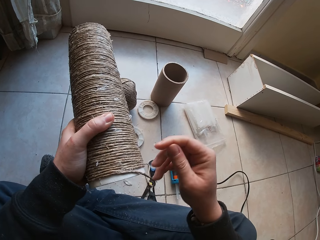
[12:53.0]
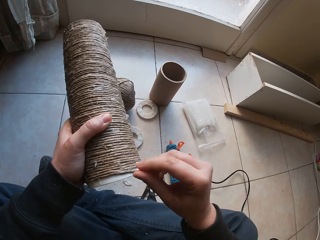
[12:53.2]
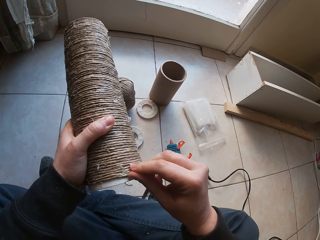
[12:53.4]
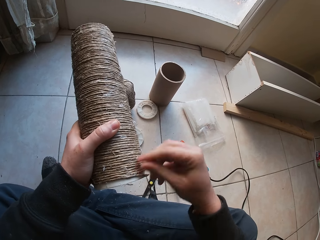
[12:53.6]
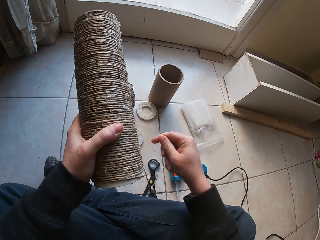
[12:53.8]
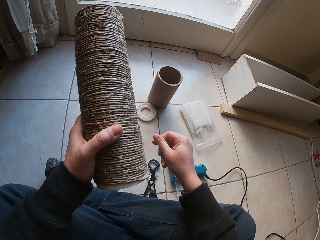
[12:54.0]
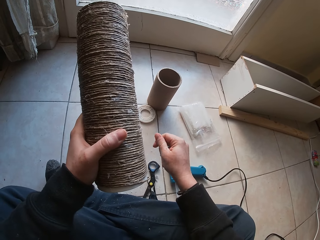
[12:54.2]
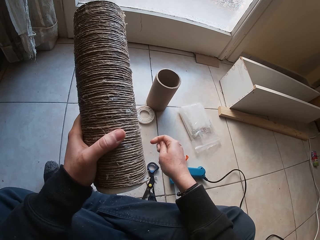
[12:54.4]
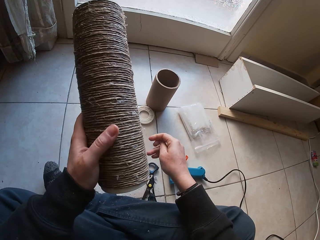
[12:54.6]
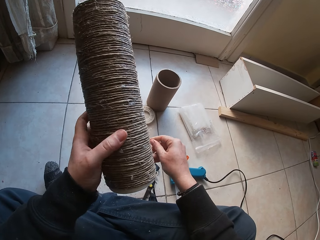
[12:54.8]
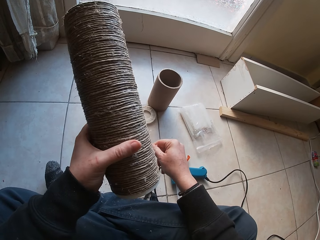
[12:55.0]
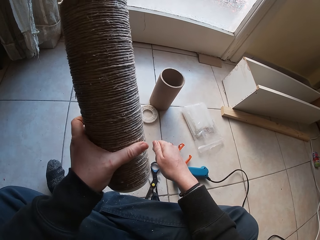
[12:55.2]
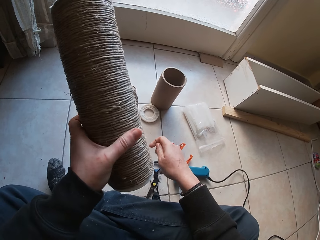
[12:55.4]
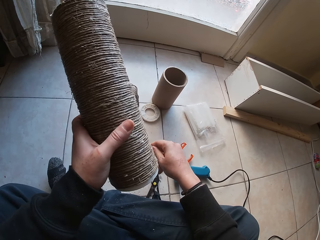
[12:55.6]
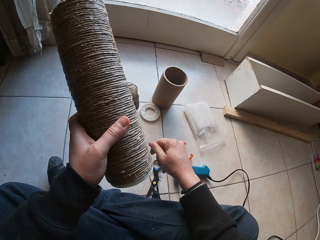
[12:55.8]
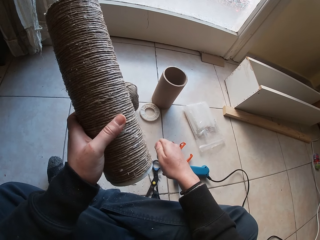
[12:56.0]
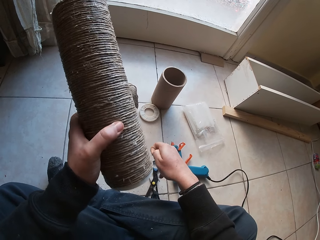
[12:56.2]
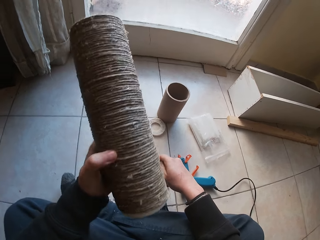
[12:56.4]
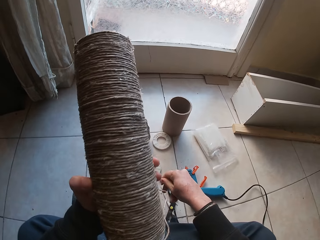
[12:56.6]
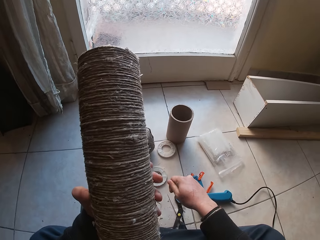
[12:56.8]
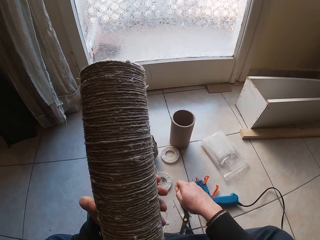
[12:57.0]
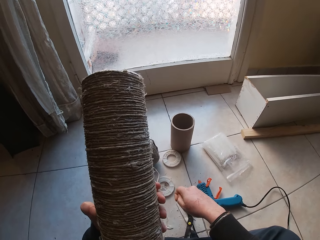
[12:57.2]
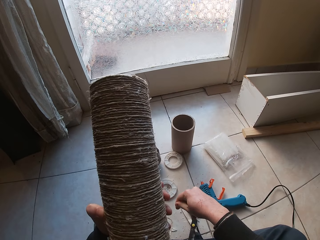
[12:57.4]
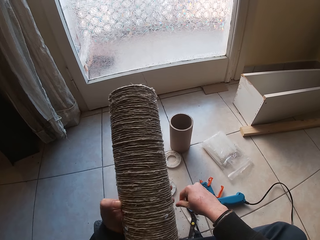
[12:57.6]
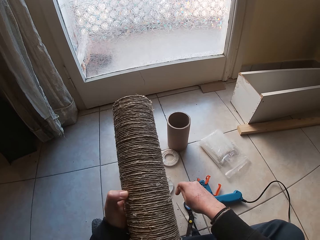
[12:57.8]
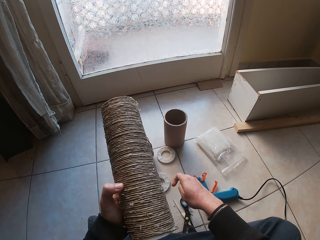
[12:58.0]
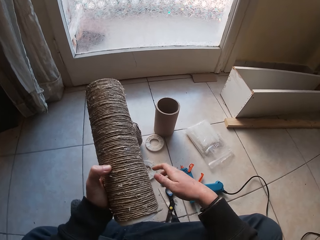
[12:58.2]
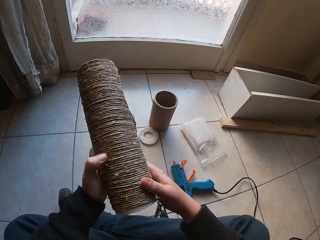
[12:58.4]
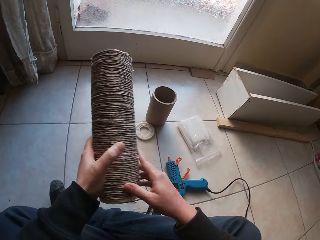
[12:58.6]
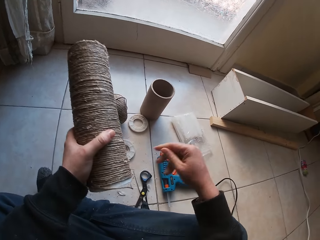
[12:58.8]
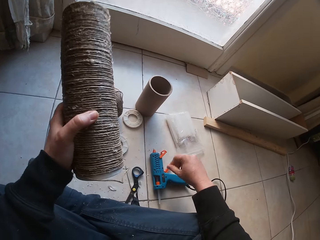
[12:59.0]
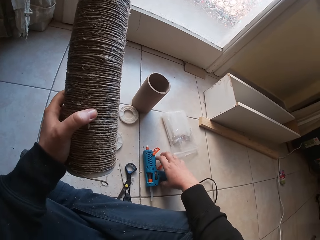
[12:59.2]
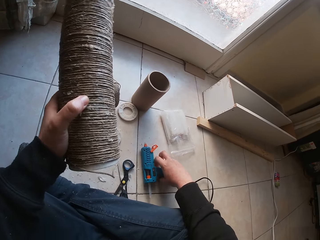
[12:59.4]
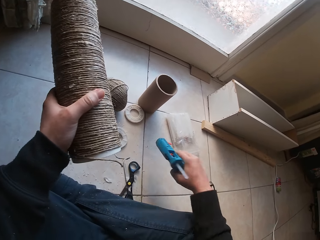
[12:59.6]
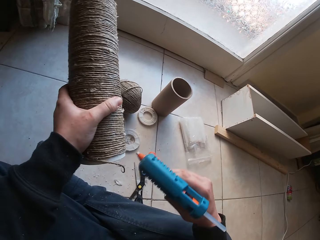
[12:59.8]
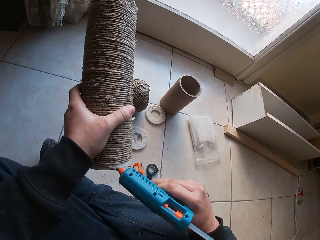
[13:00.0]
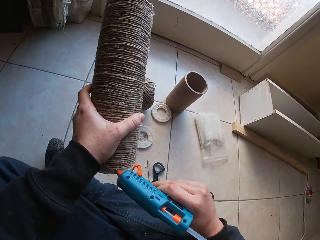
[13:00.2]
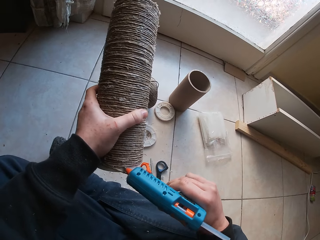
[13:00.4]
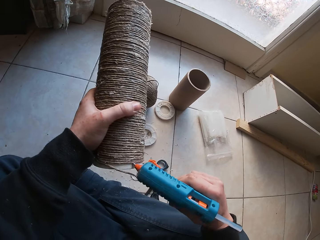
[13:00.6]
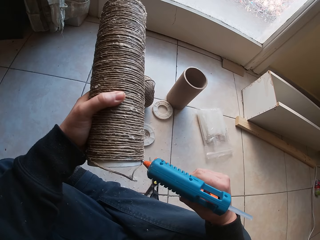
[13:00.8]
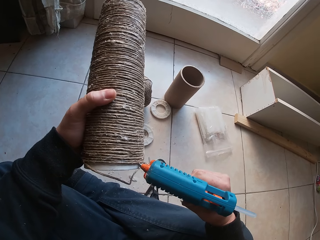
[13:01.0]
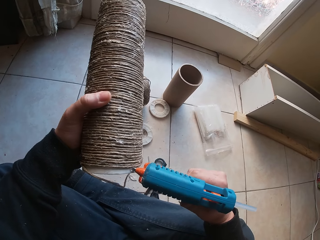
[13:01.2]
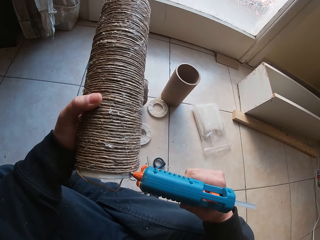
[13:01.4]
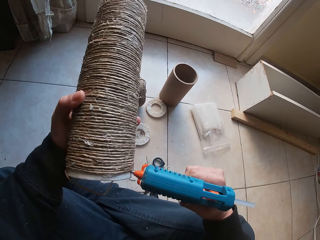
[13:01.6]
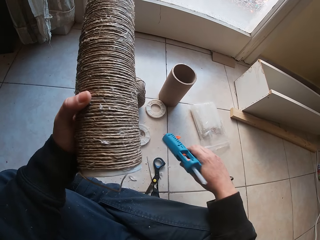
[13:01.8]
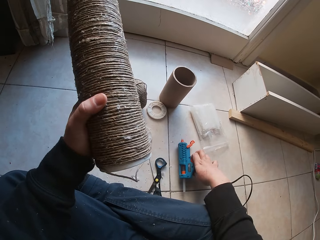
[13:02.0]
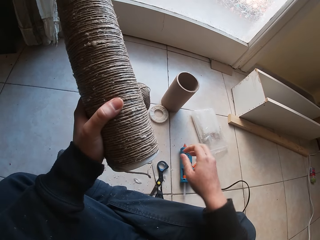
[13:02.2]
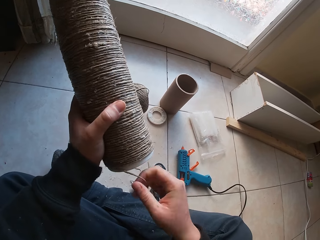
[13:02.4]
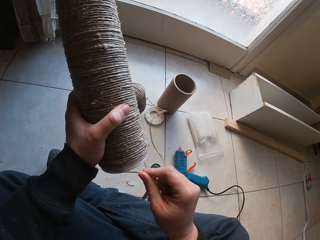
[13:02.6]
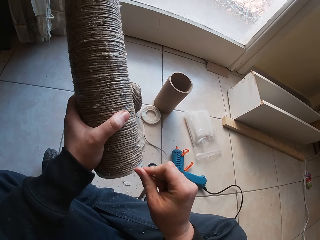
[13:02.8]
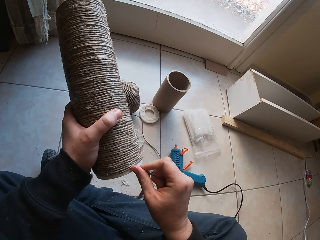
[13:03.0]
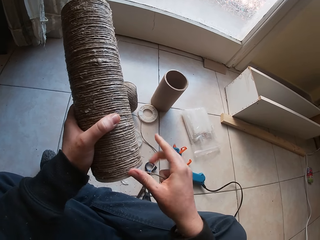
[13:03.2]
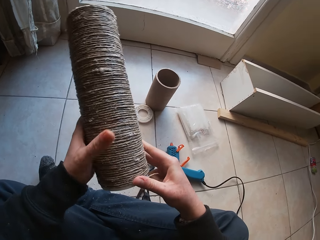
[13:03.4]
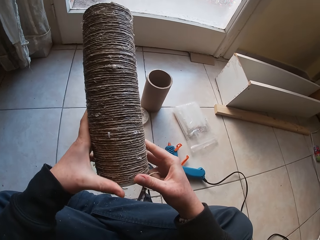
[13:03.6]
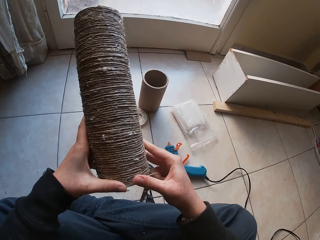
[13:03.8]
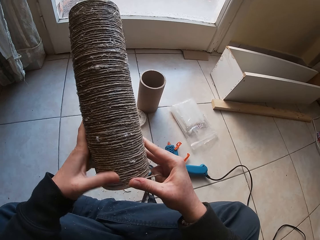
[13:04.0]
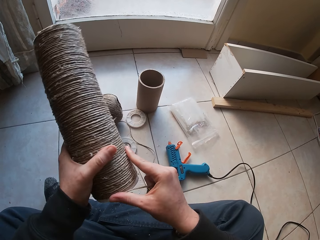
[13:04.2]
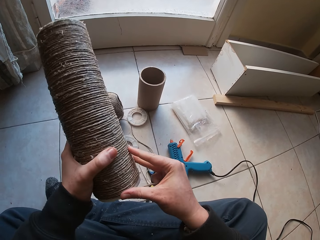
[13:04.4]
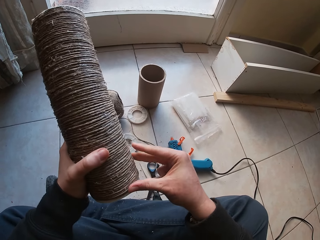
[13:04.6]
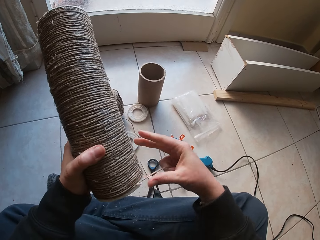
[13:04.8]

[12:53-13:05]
The camera wearer holds a cylinder cardboard. He rubs off dirt from his hands. He holds the wire rope with his hands. He holds the cylinder cardboard. He picks the glue gun from the ground with his right hand. He attaches glue to the round plastic or cylinder cardboard with the glue gun in his right hand. He holds the cylinder cardboard. He places the glue gun on the ground with his right hand. He glues the wire rope on the round plastic with his right hand.

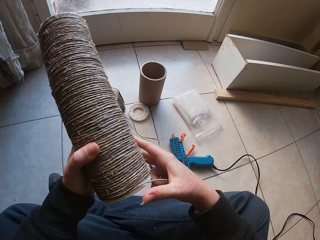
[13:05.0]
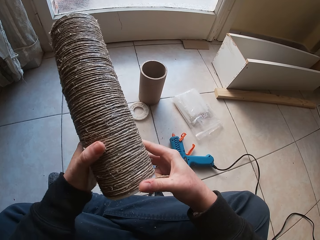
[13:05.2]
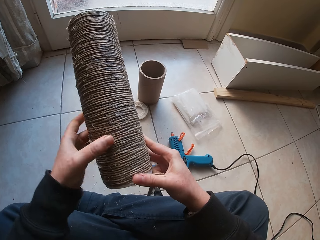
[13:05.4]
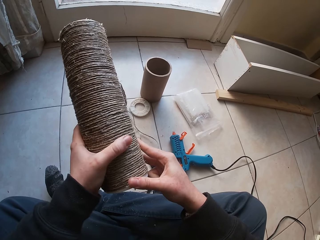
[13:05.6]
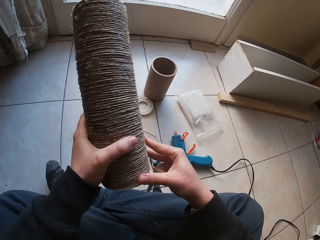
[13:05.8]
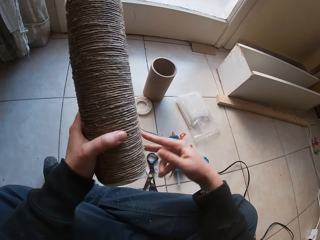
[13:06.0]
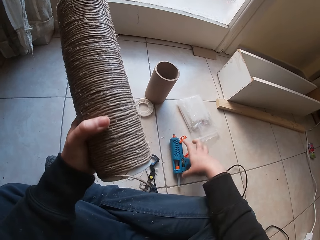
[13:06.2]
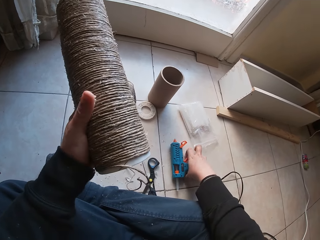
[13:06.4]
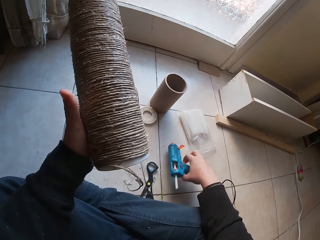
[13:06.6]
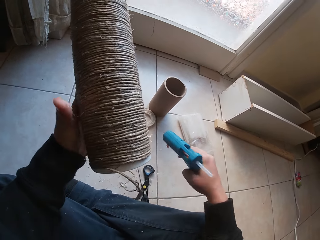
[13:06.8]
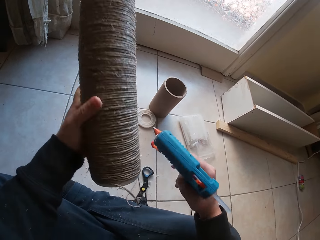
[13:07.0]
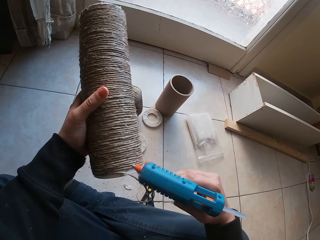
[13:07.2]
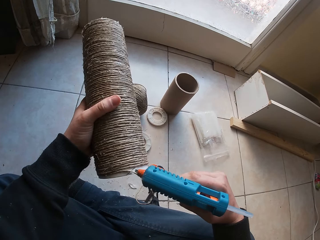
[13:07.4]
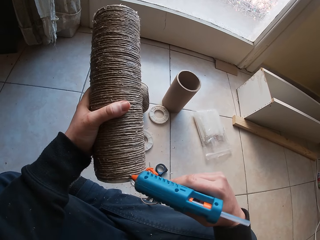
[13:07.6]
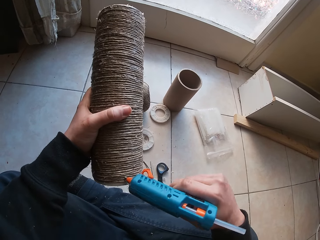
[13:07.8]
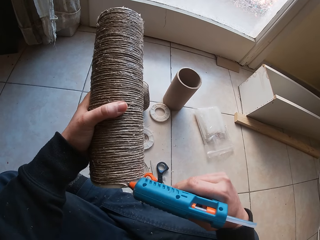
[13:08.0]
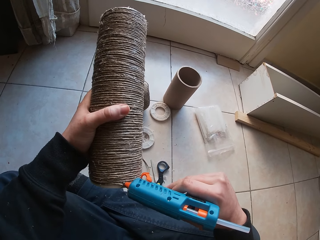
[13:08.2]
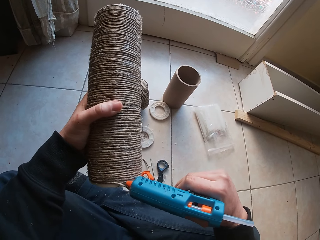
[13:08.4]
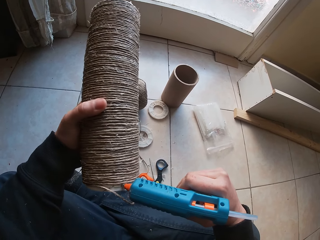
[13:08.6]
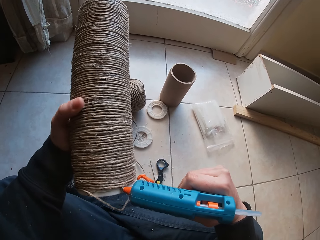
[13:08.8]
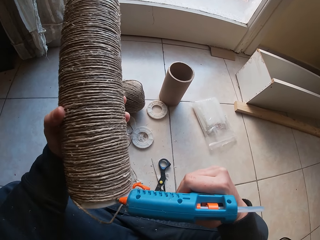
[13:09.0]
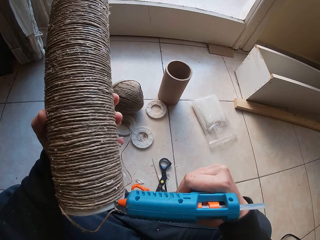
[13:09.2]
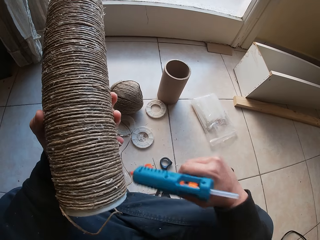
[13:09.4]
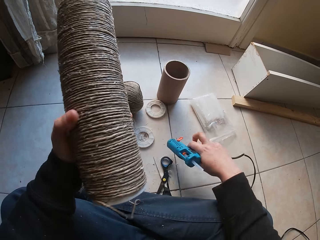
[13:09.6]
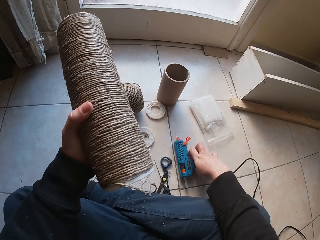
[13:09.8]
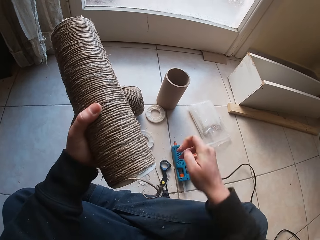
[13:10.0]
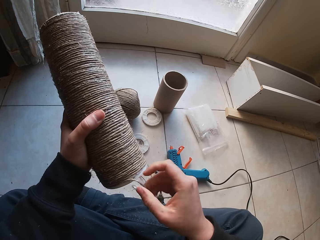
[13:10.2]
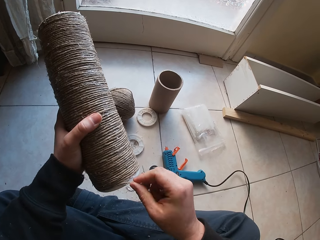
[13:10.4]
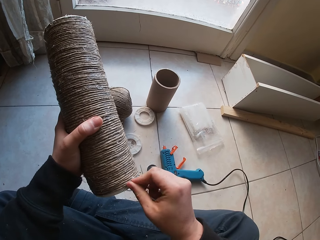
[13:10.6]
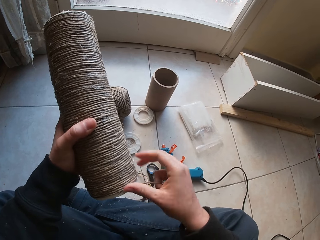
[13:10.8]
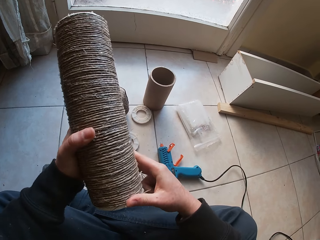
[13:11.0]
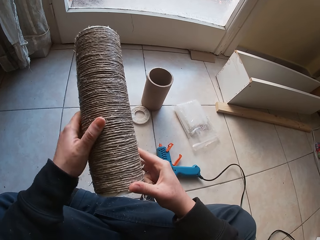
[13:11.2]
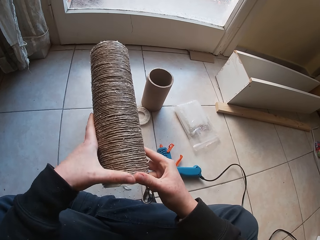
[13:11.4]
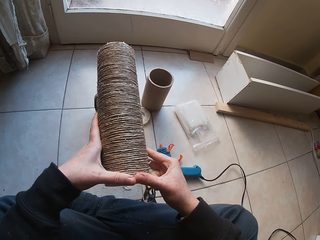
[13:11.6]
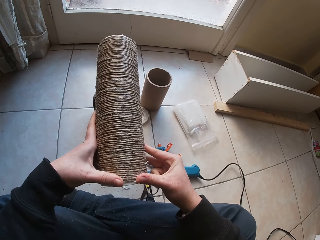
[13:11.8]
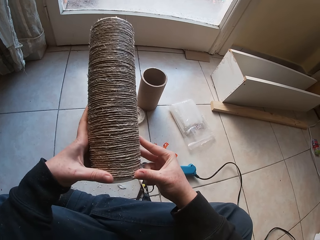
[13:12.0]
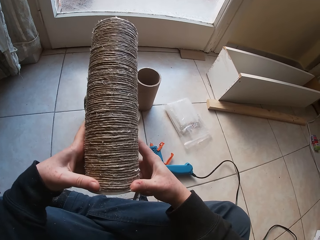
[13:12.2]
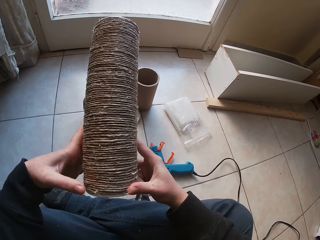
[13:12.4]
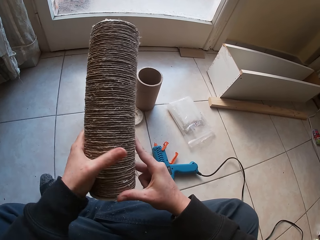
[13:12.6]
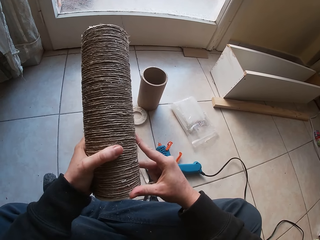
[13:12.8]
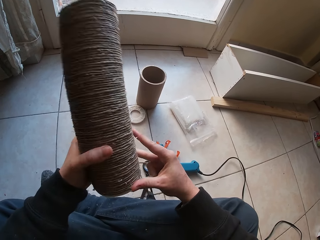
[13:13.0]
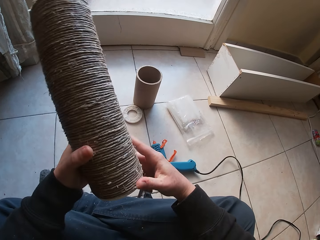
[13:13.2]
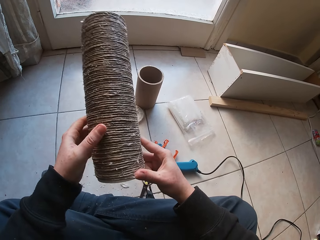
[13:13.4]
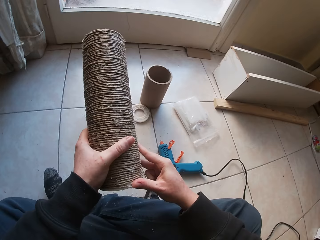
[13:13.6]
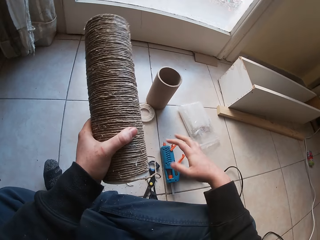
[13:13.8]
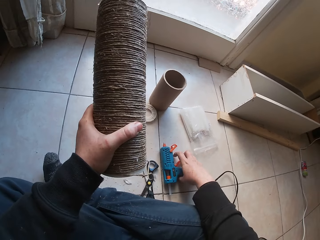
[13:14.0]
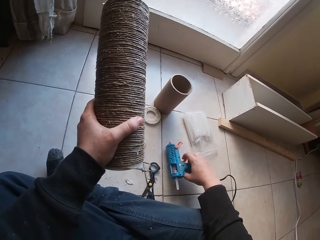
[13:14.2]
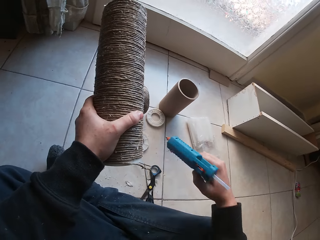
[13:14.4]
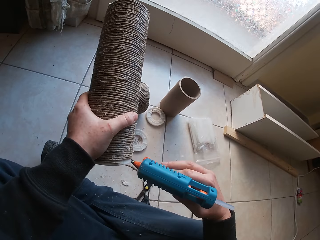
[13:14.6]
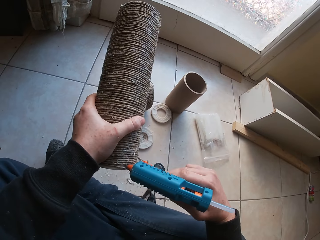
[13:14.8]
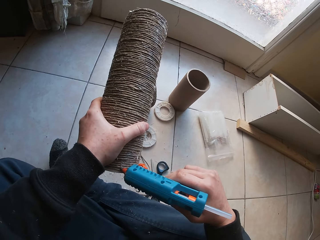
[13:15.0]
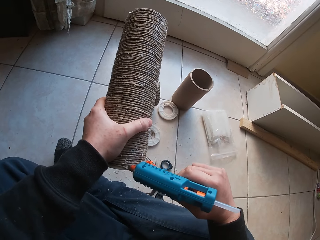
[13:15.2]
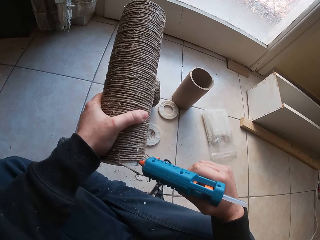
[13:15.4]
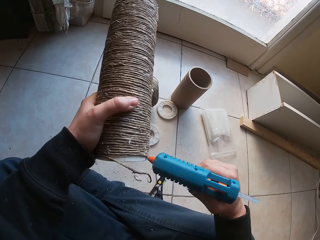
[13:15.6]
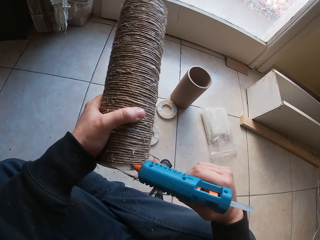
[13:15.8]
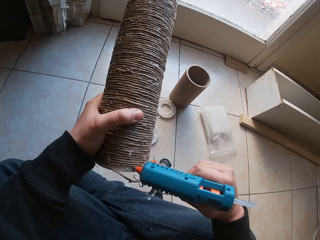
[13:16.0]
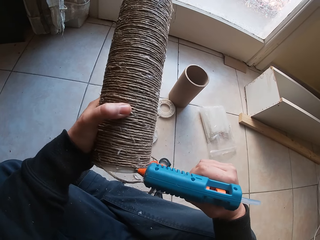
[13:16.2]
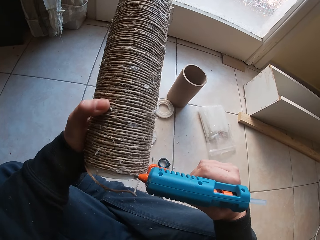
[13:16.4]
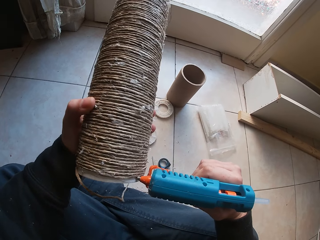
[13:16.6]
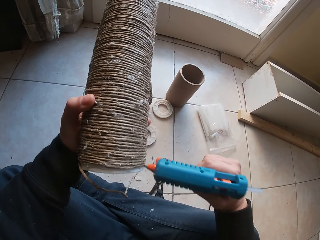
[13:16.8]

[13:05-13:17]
The camera wearer holds a cylinder cardboard. He picks the glue gun from the ground with his right hand. He attaches glue to the round plastic or cylinder cardboard with the glue gun in his right hand. He holds the cylinder cardboard. He places the glue gun on the ground with his right hand. He glues the wire rope on the round plastic with his right hand. He holds the cylinder cardboard. He picks the glue gun from the ground with his right hand. He attaches glue to the round plastic with the glue gun in his right hand.
